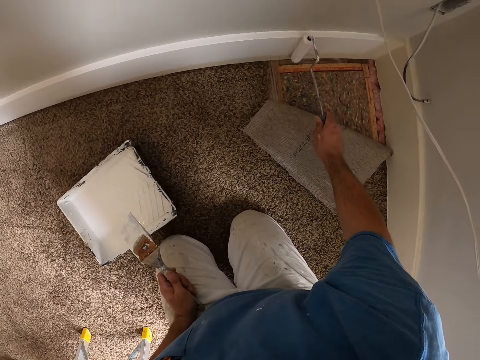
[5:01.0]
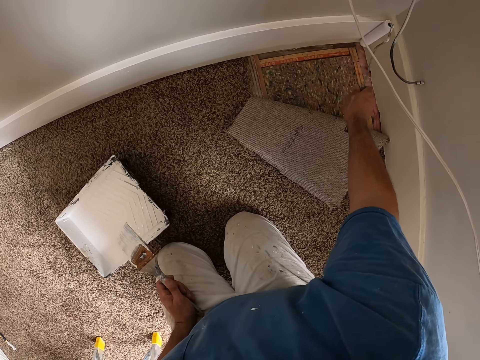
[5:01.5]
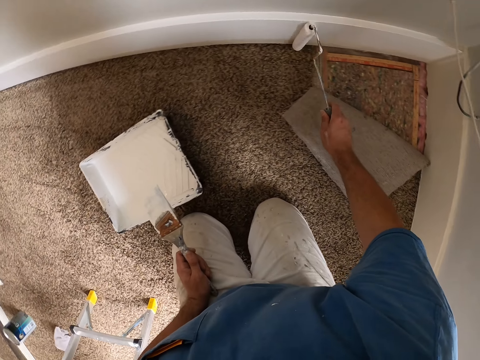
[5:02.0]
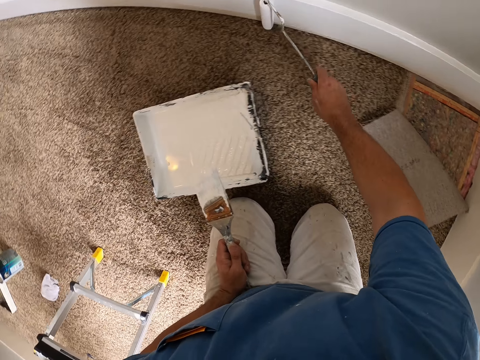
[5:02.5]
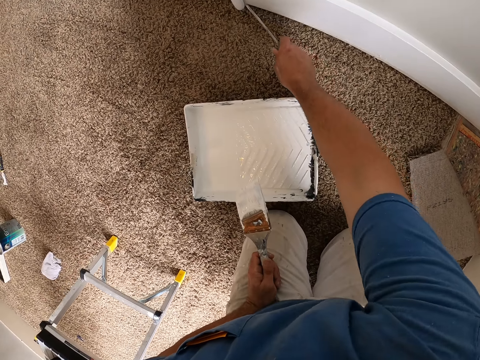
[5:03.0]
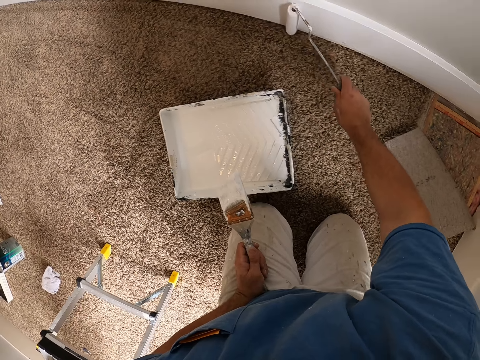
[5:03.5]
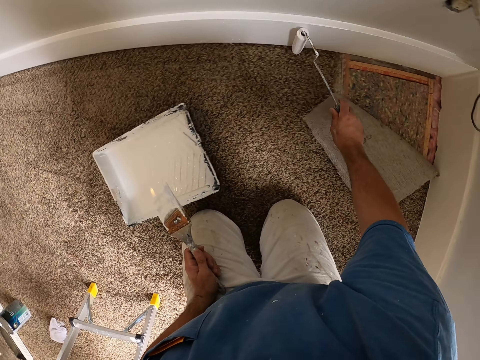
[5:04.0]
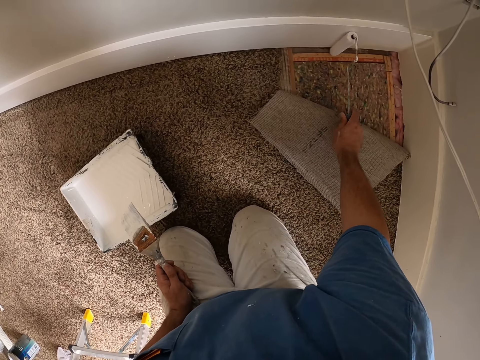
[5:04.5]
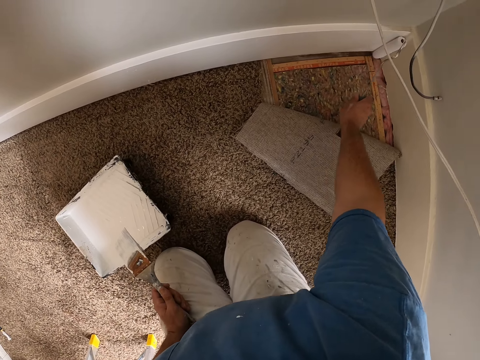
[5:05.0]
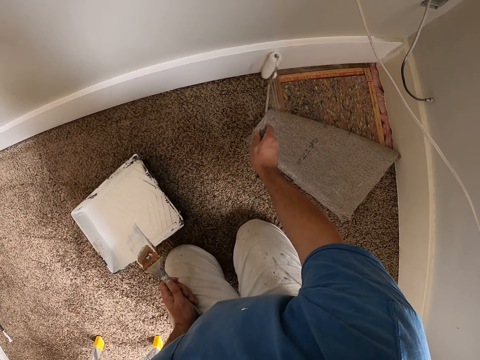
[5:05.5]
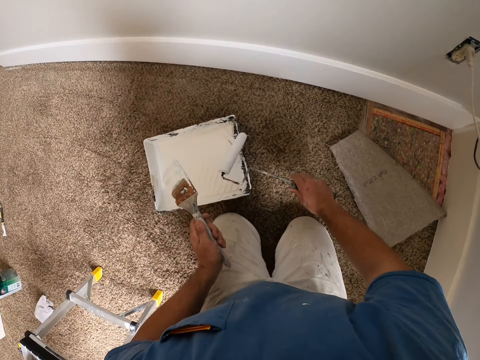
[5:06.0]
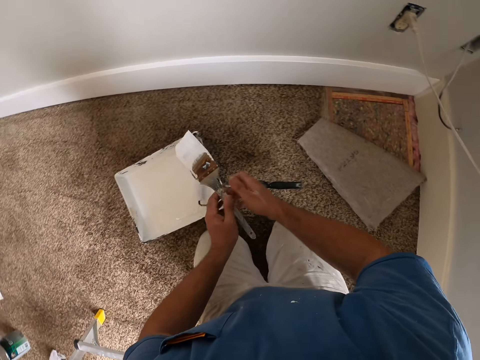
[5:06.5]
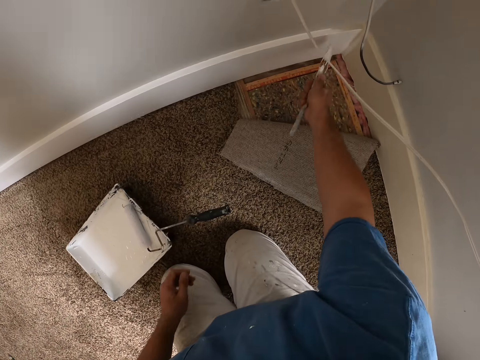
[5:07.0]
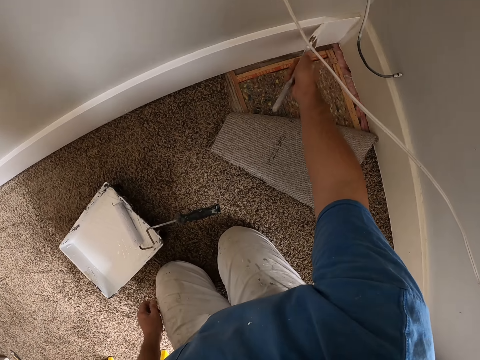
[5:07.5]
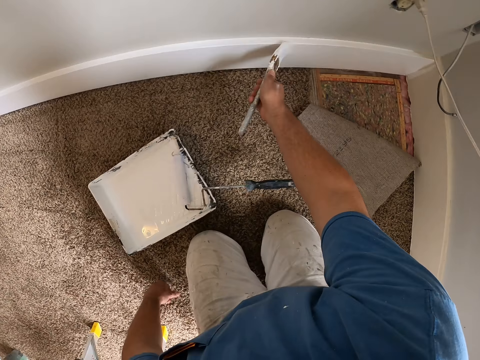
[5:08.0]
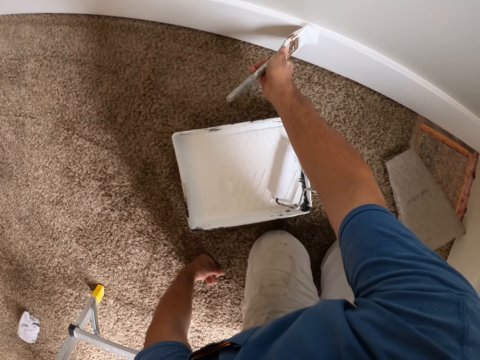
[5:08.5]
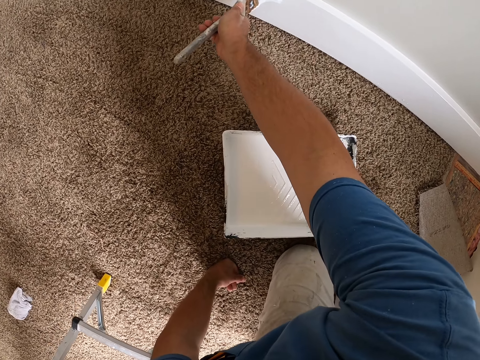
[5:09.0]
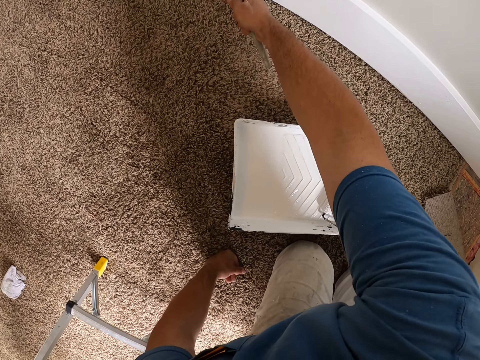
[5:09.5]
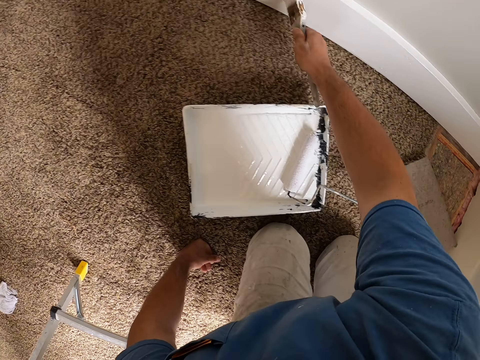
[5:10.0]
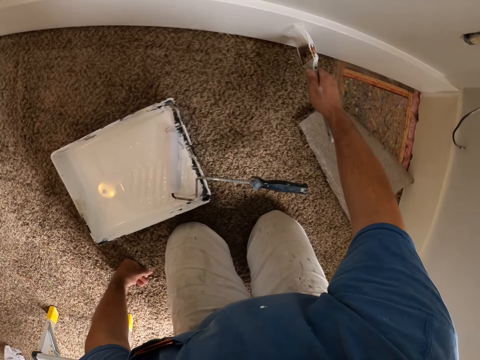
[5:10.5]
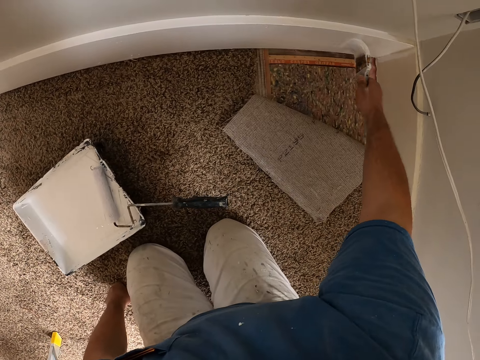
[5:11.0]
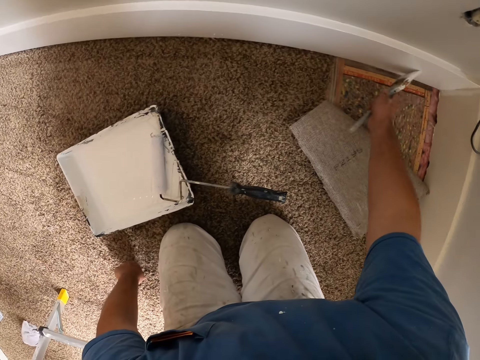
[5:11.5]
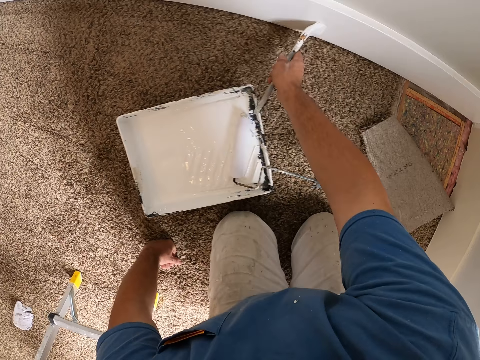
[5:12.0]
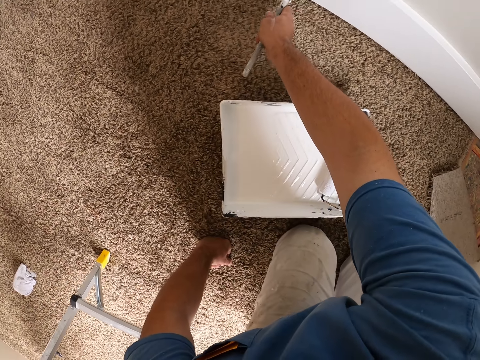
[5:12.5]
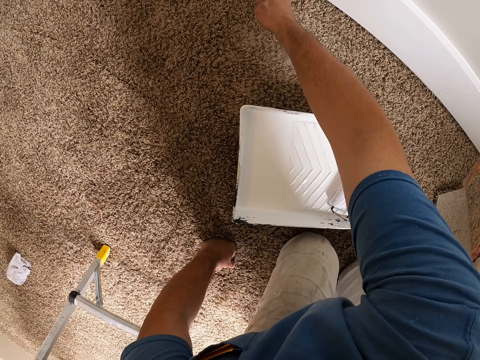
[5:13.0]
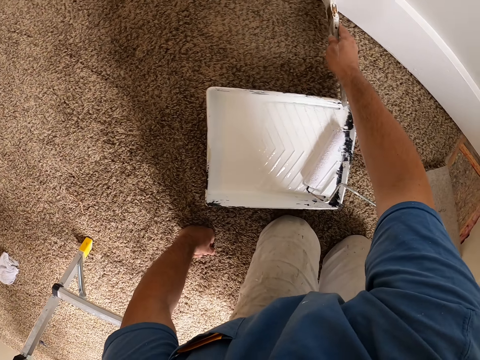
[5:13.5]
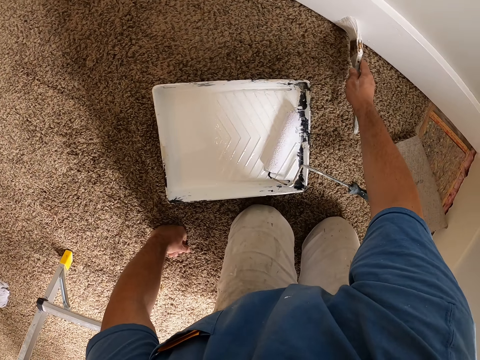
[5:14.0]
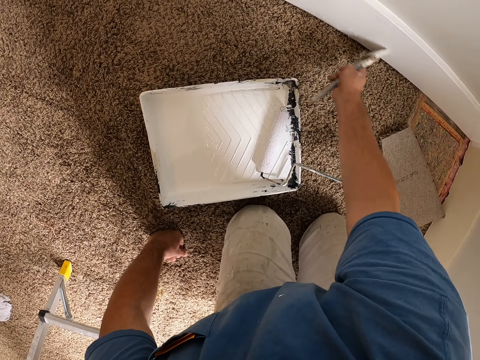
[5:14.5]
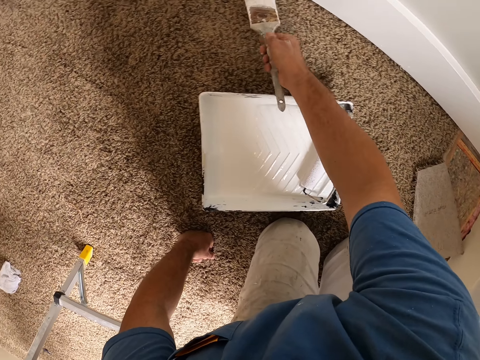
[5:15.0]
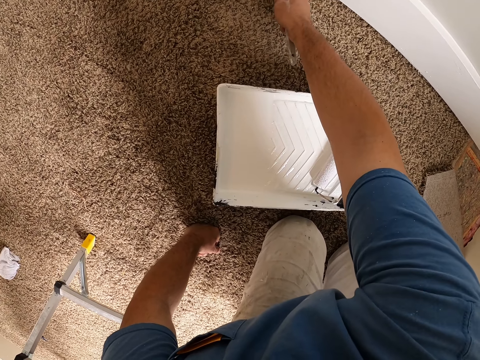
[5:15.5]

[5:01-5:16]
The camera wearer puts a roller brush in a can. They exchange a paint brush to the other hand. They paint the baseboard with the paint brush. They paint a wall. They support a hand on the floor.

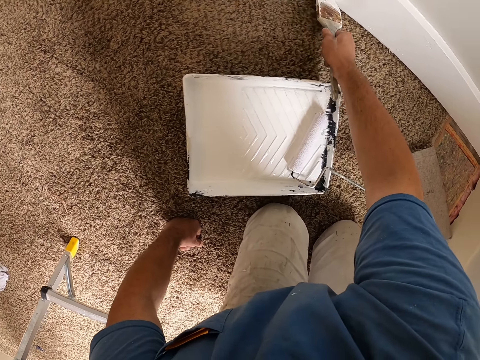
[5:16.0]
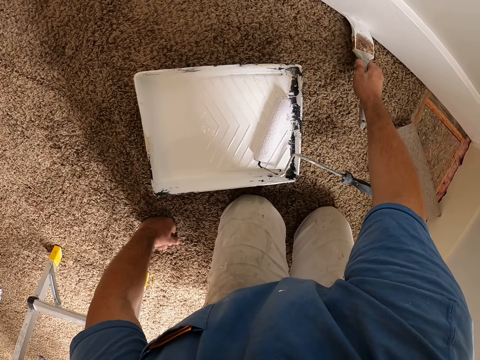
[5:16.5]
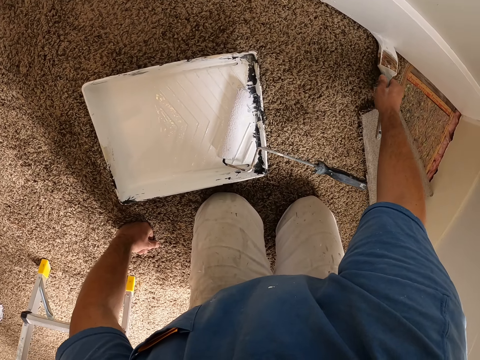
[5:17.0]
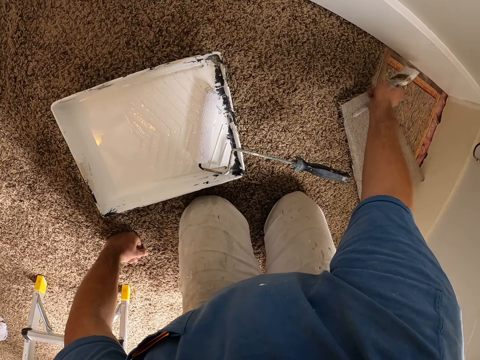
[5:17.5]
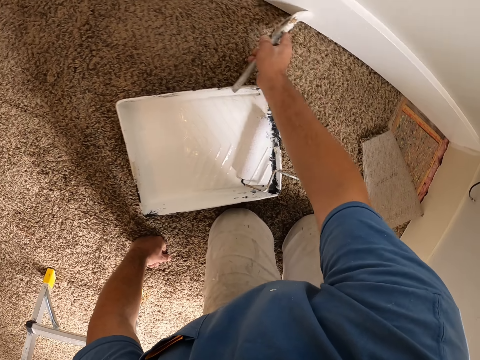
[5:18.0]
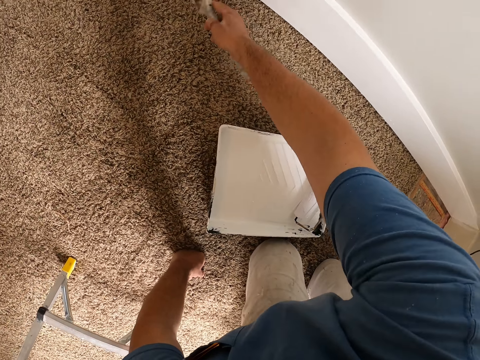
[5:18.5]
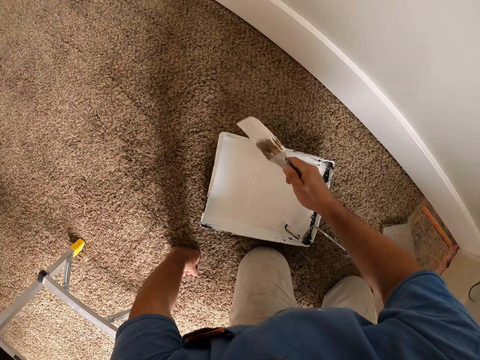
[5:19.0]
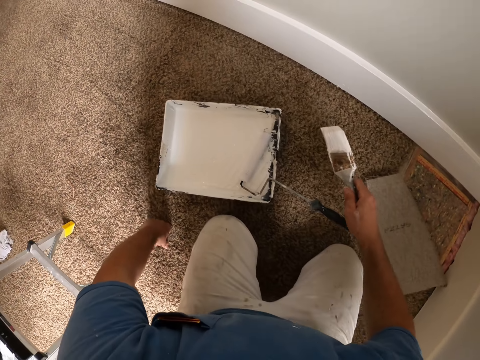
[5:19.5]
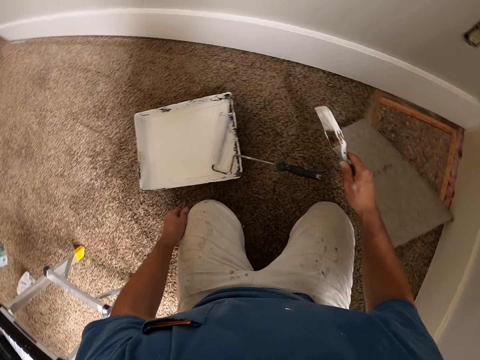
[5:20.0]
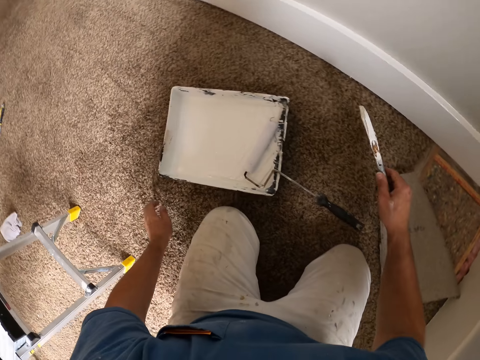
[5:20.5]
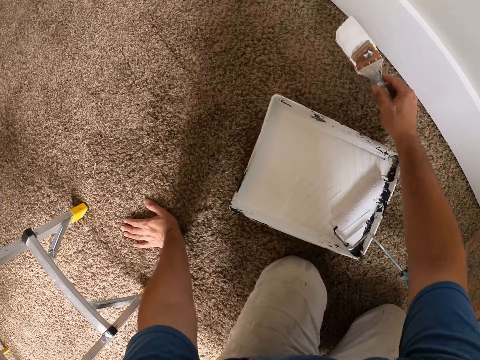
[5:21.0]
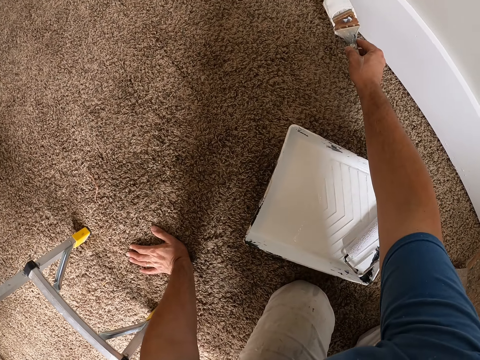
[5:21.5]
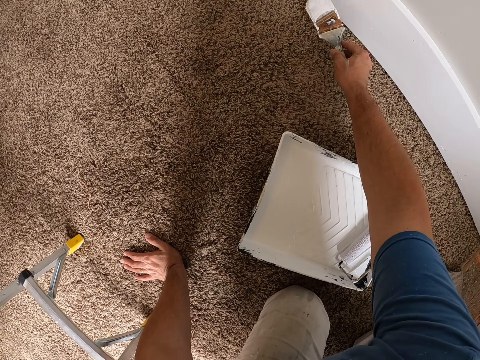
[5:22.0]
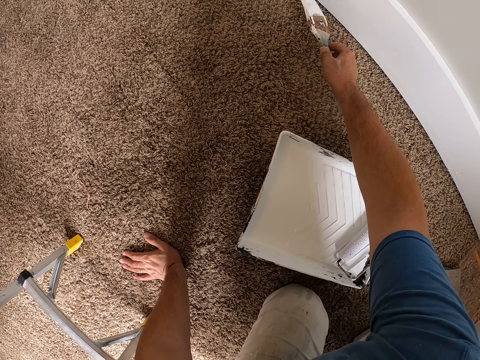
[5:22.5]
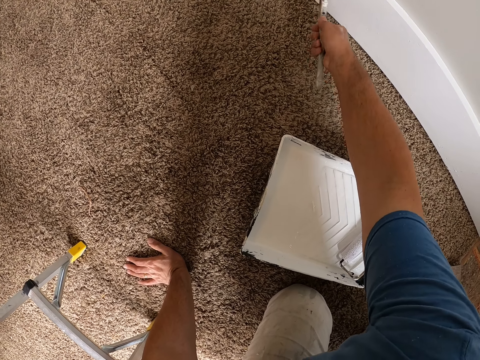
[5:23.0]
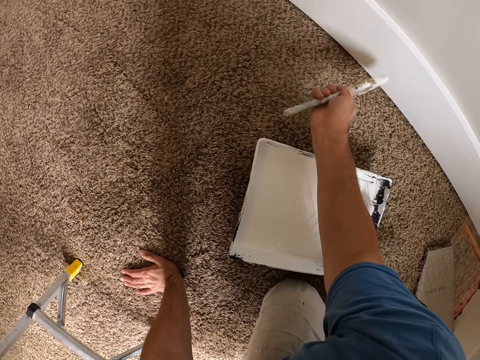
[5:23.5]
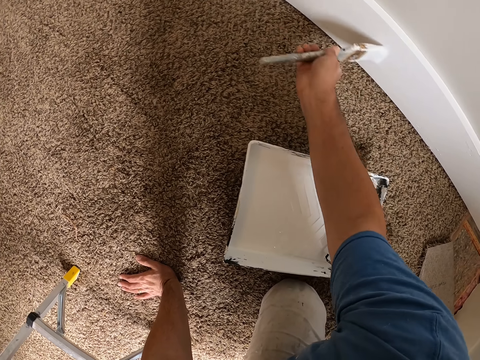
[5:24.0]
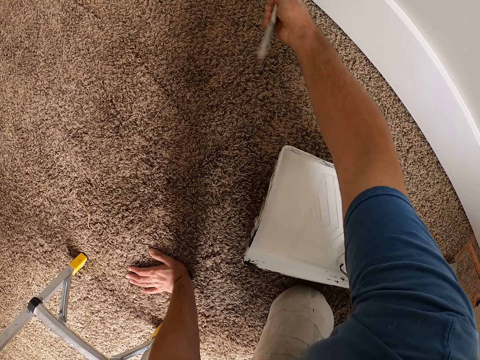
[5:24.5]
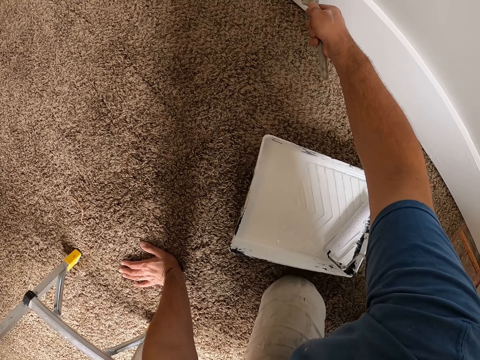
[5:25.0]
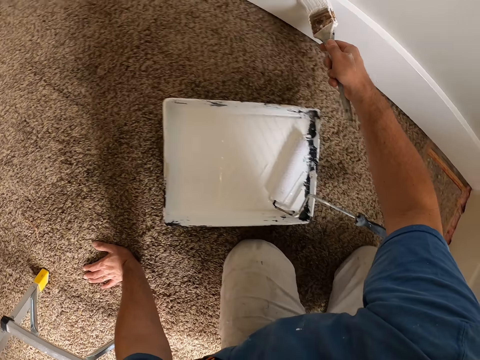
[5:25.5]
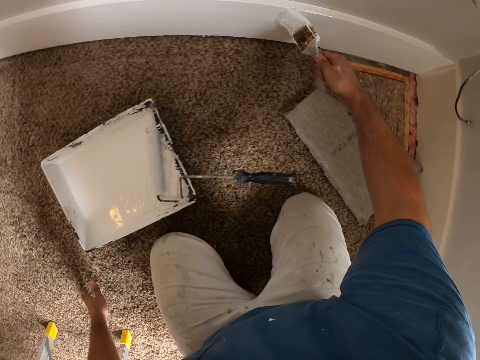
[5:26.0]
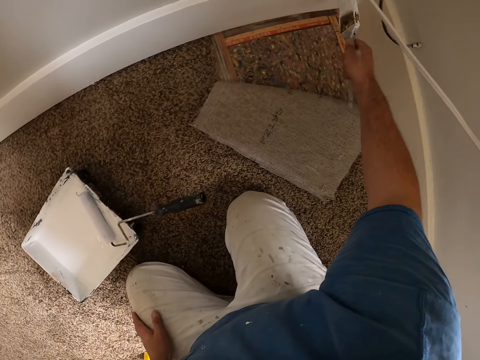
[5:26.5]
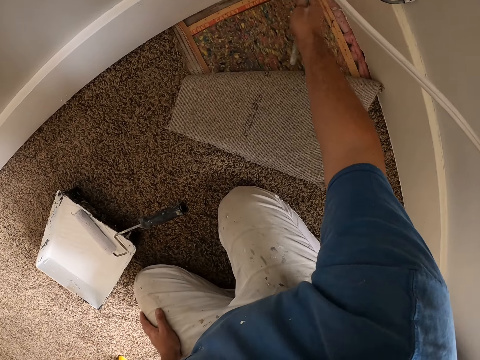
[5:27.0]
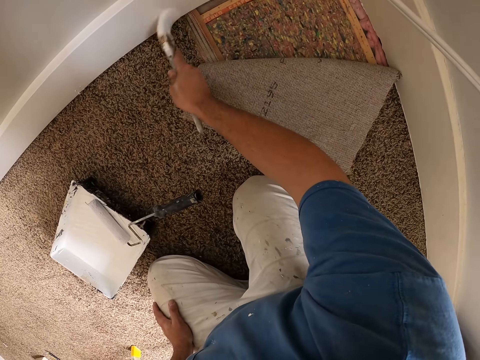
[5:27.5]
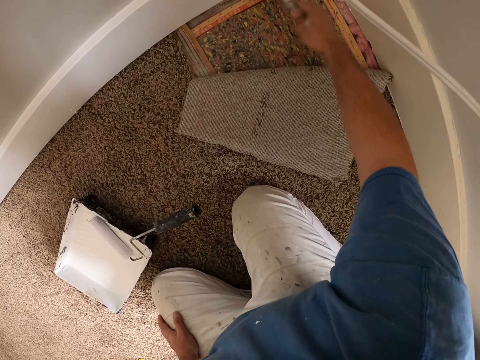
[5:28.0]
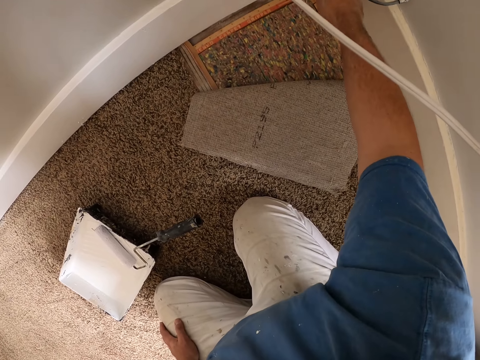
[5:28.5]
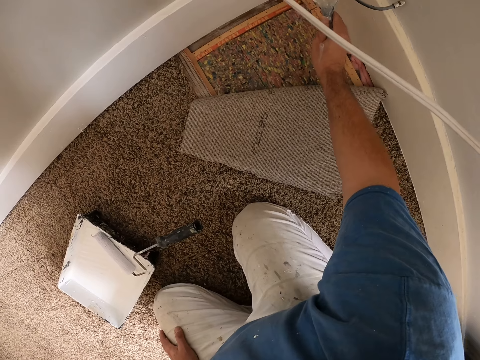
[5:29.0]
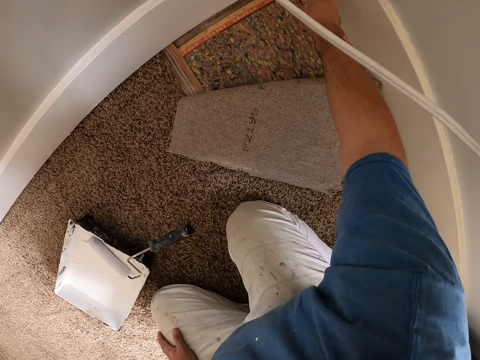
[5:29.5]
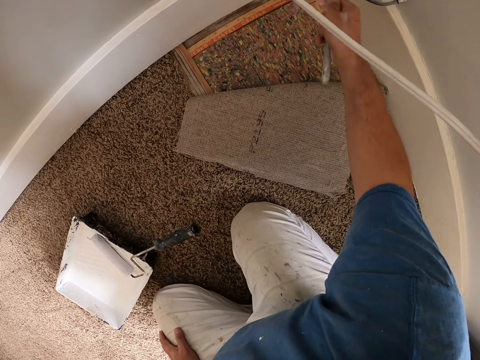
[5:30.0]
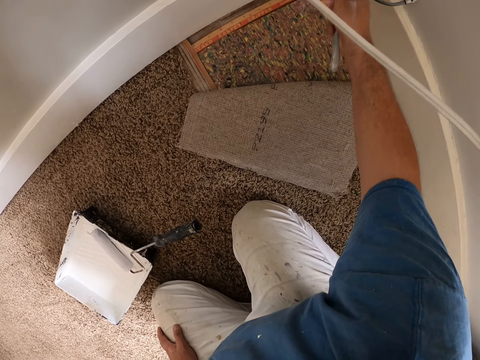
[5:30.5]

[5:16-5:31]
The camera wearer leans back. They rub a hand on the lap. They support a hand on the floor. They paint the baseboard.
